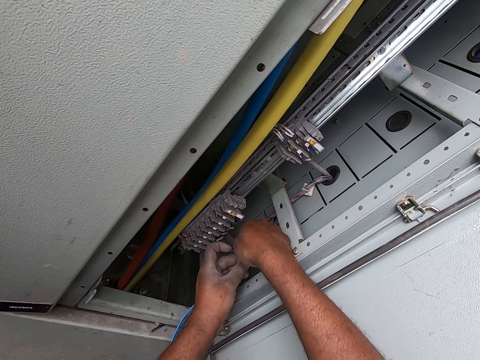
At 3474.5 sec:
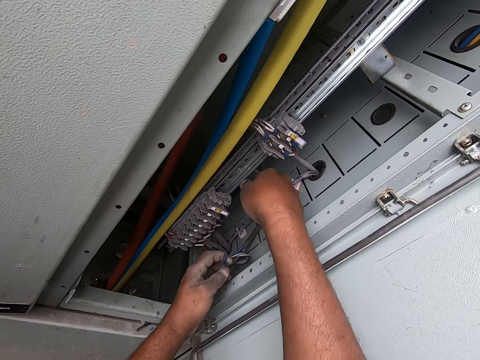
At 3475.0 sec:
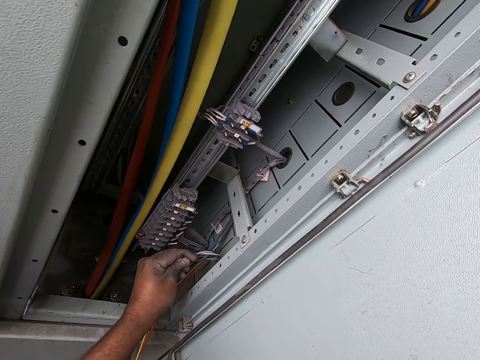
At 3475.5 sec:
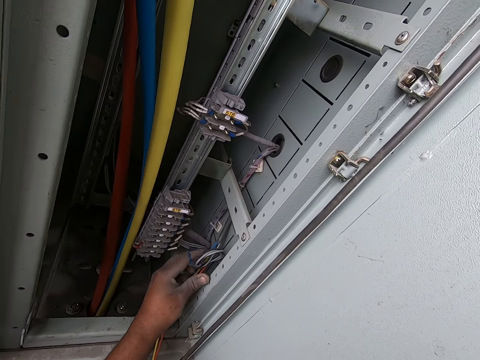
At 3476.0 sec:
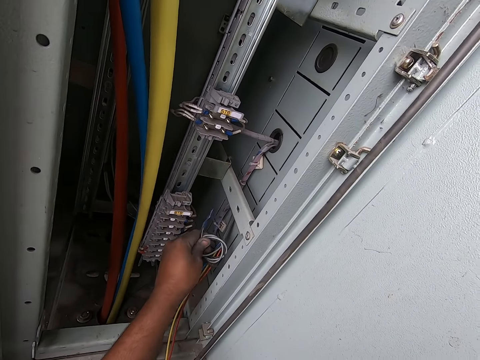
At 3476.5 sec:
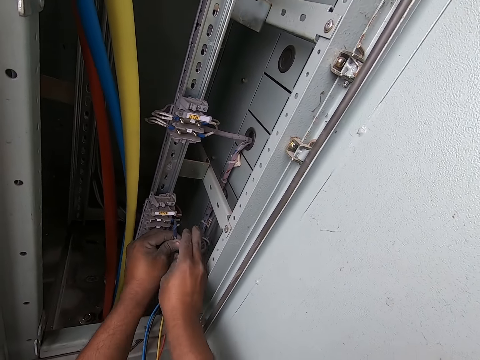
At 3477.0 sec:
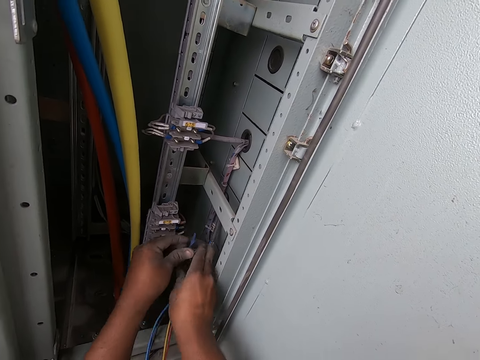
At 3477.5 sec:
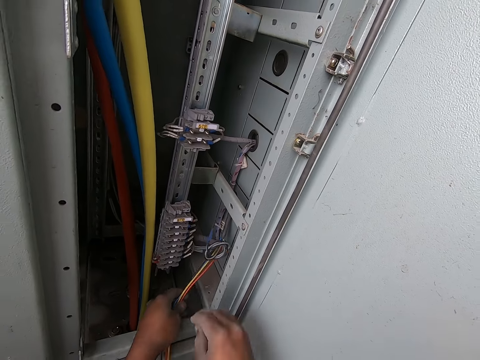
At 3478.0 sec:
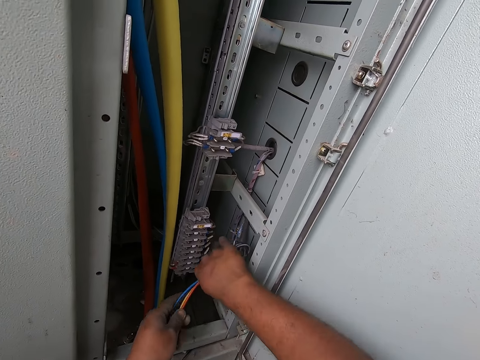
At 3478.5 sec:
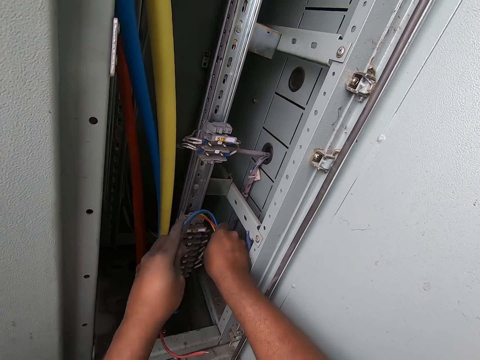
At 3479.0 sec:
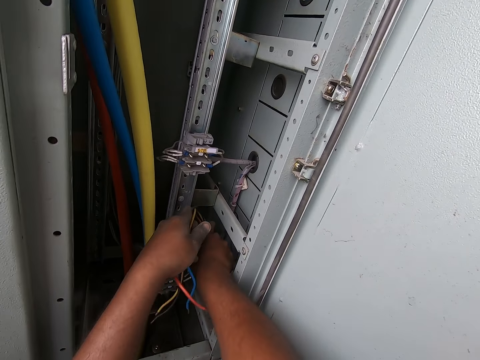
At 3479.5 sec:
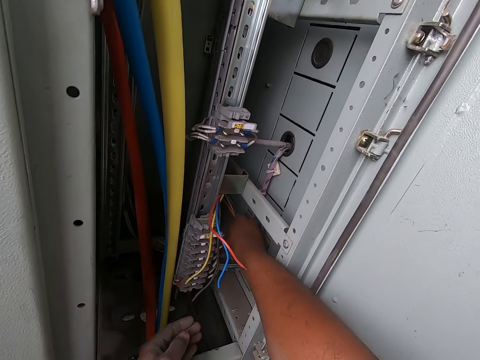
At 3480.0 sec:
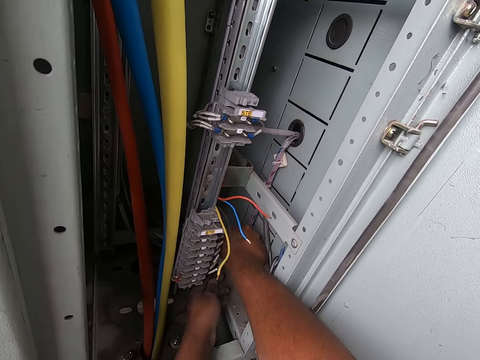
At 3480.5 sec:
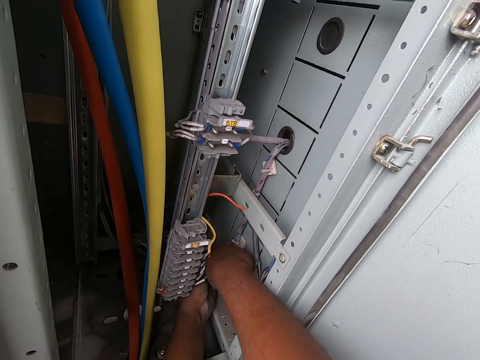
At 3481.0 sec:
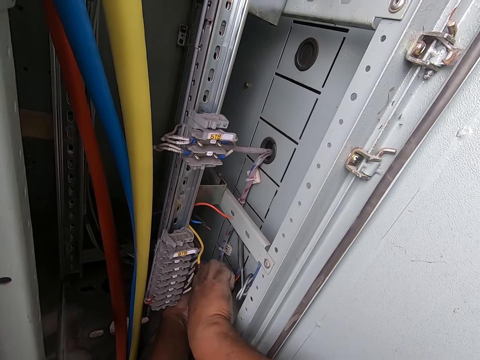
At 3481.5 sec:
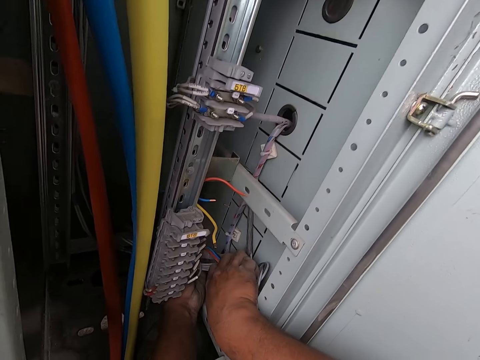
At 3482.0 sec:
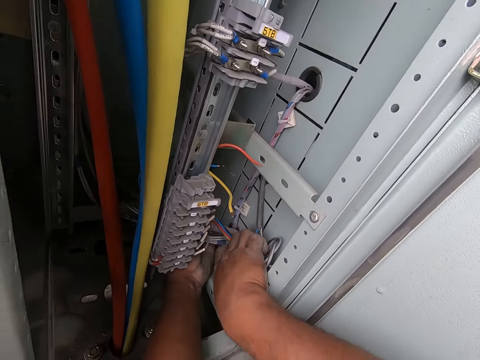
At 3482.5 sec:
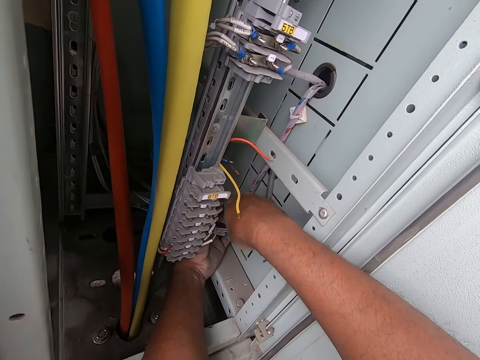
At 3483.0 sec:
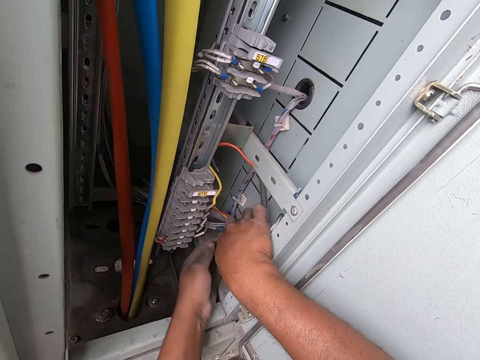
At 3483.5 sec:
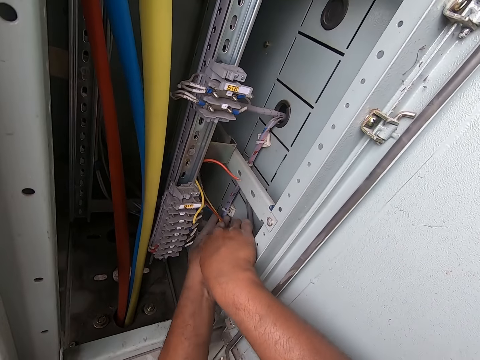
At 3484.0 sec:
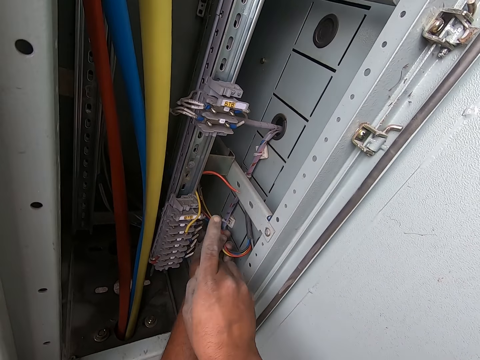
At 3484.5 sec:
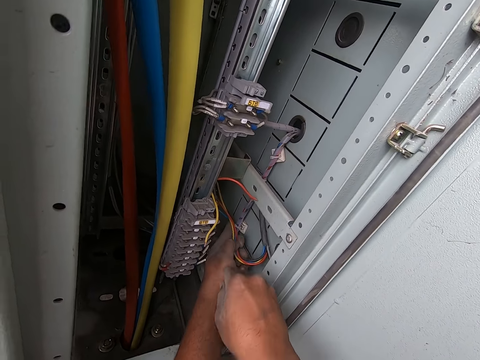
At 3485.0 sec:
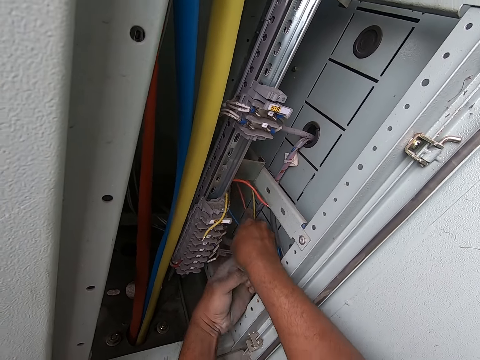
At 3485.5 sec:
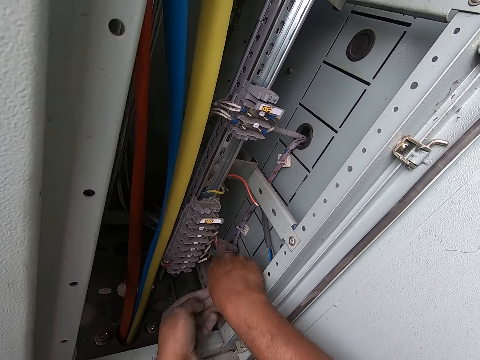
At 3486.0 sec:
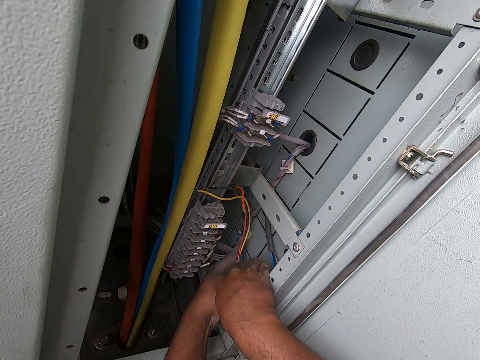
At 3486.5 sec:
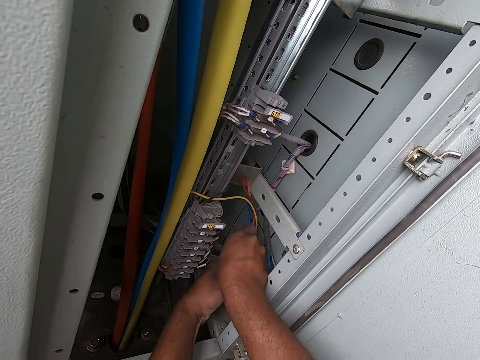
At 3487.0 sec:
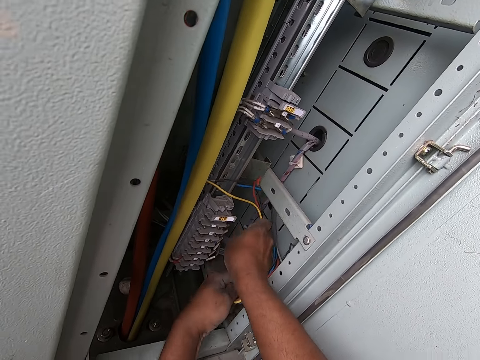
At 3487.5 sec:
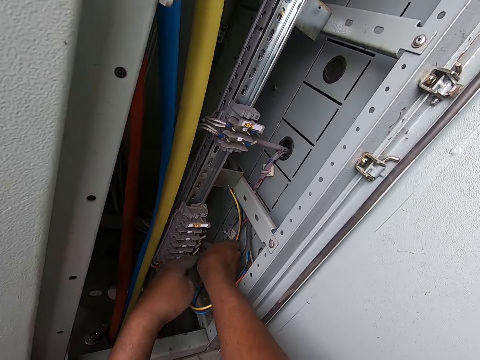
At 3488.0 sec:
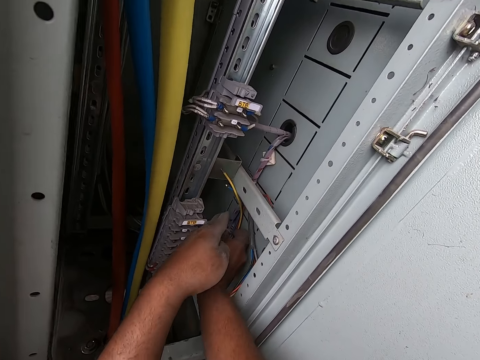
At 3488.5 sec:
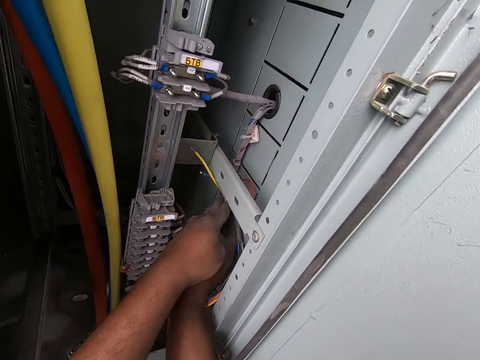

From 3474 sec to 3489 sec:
The camera wearer presses the black wire and the white wire with his left hand. He bends the black wire and the white wire with both hands. He holds the red wire, the blue wire, the black wire and the yellow wire with his left hand. He adjusts the wire. He pushes the red wire, the blue wire, the black wire and the yellow wire behind a cable with both hands. He pushes the red wire, the blue wire, the black wire and the yellow wire behind the cable with his right hand. He pushes the red wire, the blue wire, the black wire and the yellow wire behind the cable with both hands. He gestures with his right hand. He pushes the red wire, the blue wire, the black wire and the yellow wire behind the cable with both hands.

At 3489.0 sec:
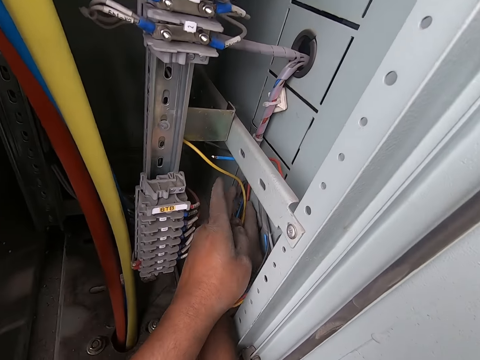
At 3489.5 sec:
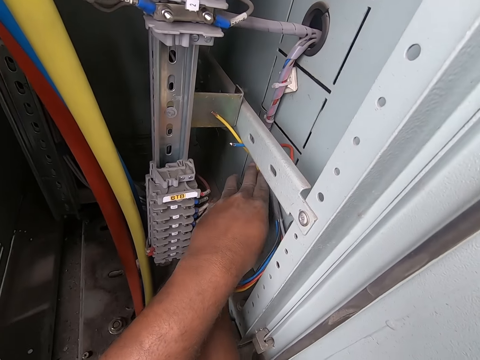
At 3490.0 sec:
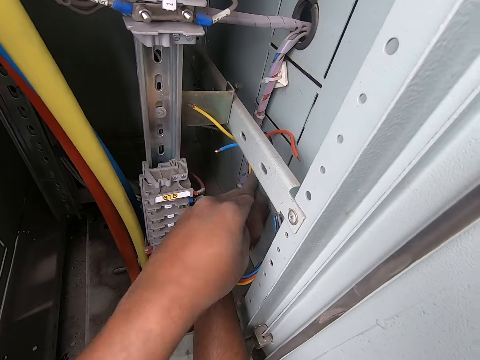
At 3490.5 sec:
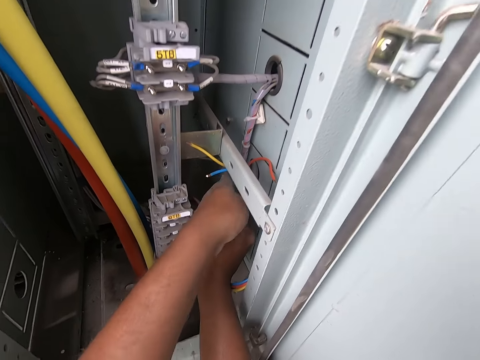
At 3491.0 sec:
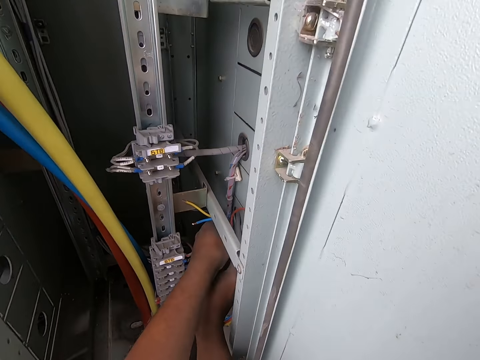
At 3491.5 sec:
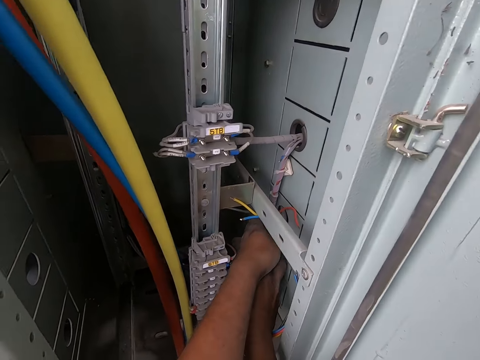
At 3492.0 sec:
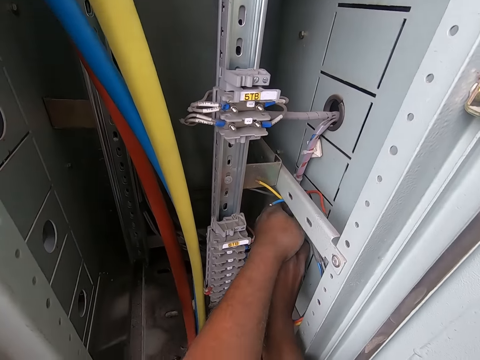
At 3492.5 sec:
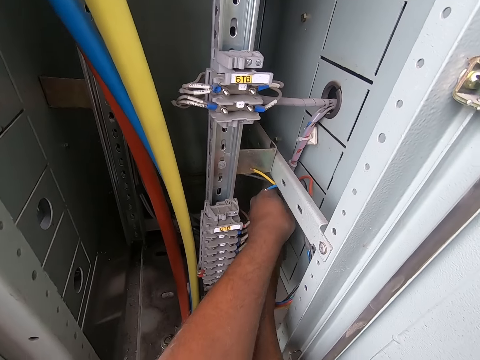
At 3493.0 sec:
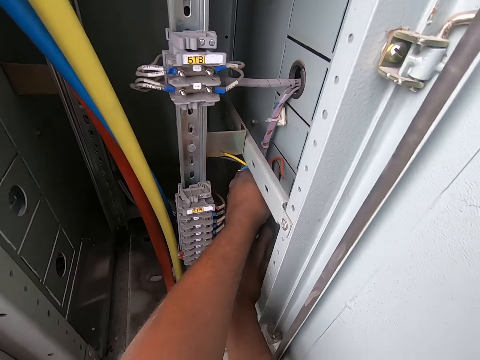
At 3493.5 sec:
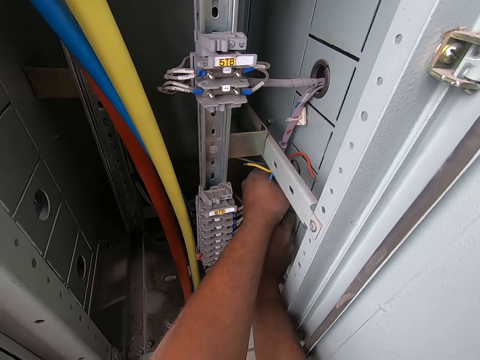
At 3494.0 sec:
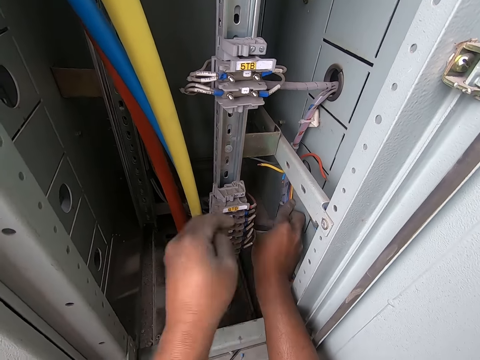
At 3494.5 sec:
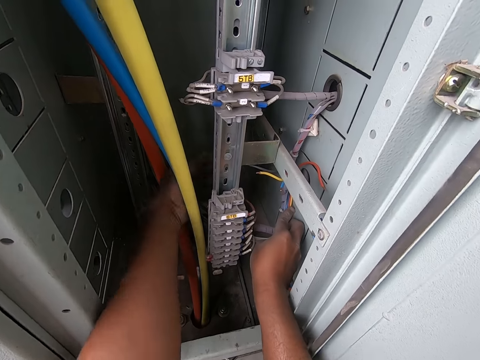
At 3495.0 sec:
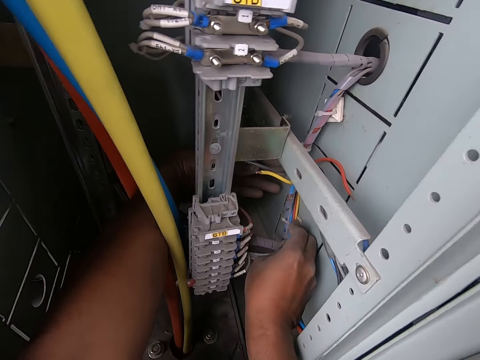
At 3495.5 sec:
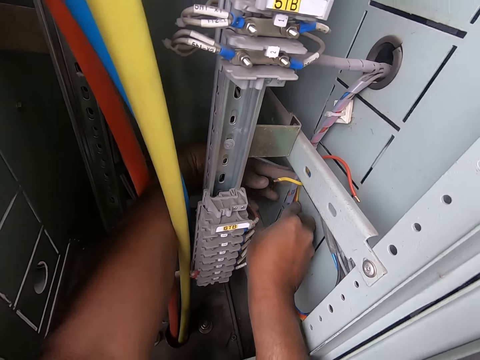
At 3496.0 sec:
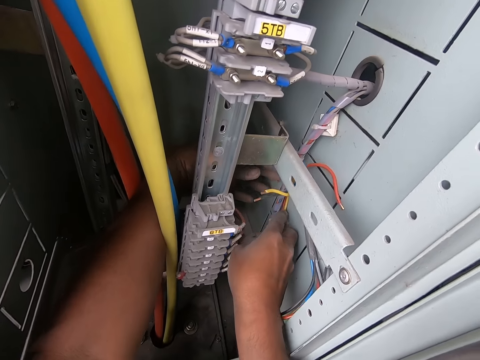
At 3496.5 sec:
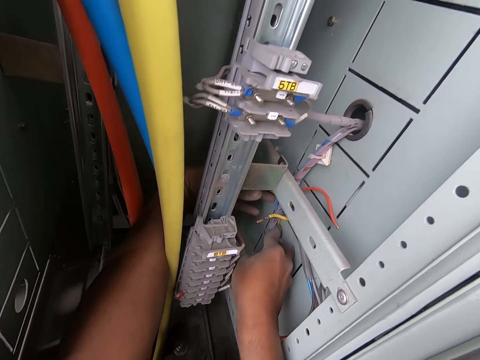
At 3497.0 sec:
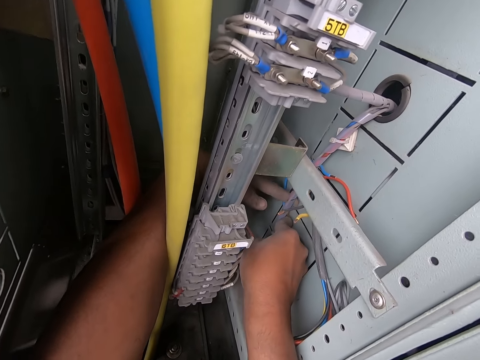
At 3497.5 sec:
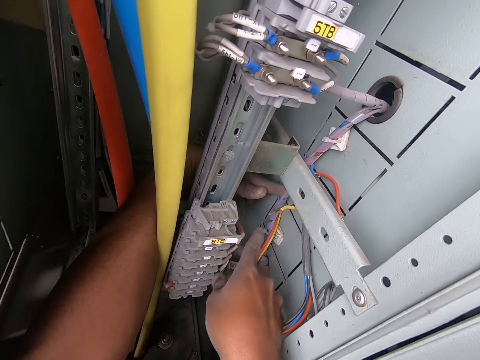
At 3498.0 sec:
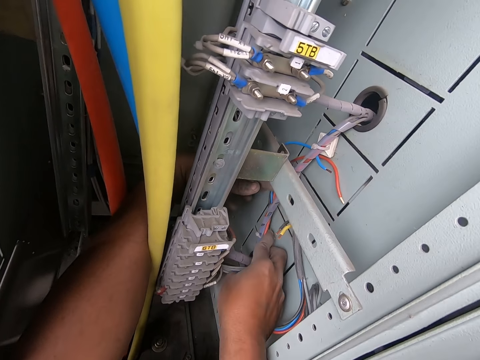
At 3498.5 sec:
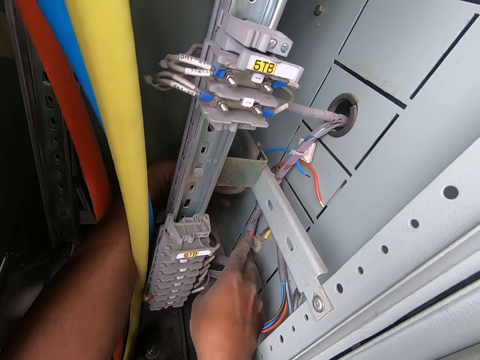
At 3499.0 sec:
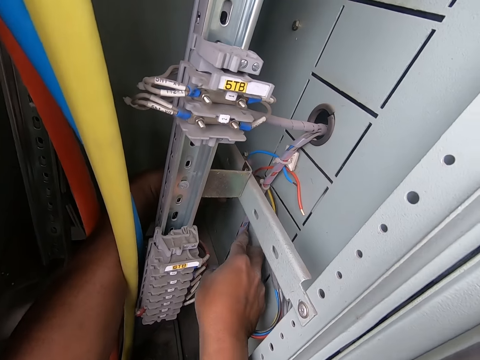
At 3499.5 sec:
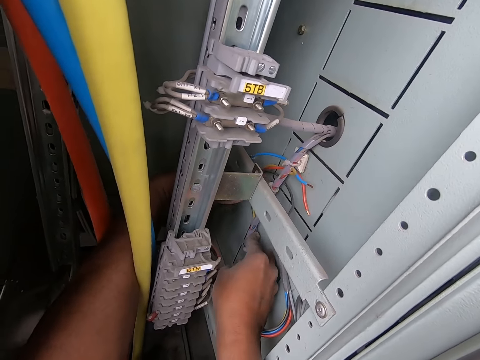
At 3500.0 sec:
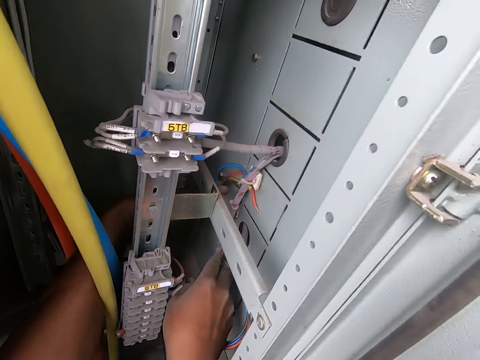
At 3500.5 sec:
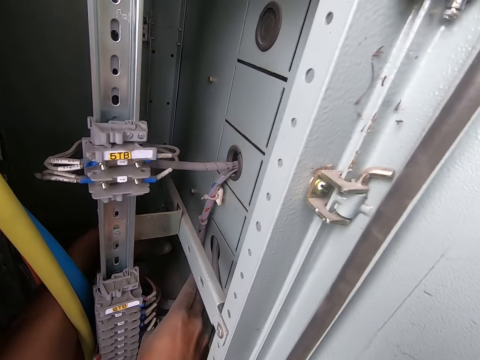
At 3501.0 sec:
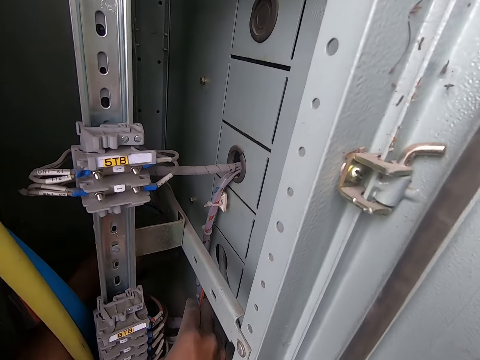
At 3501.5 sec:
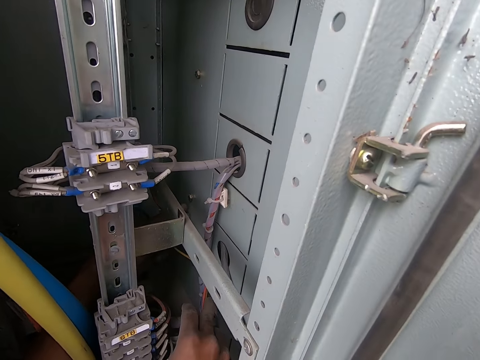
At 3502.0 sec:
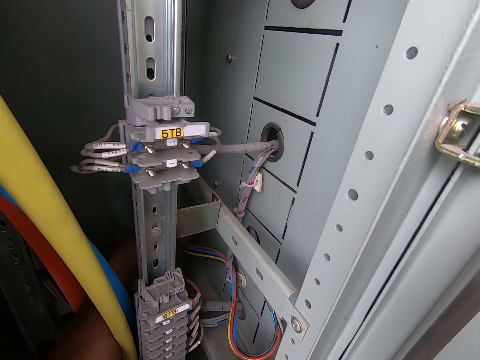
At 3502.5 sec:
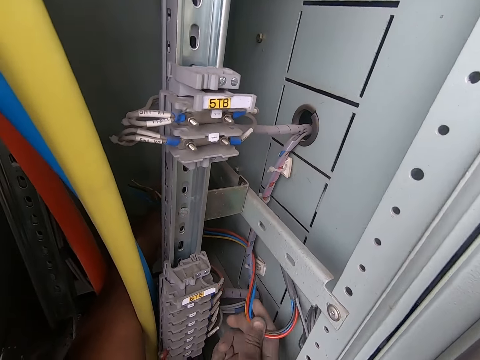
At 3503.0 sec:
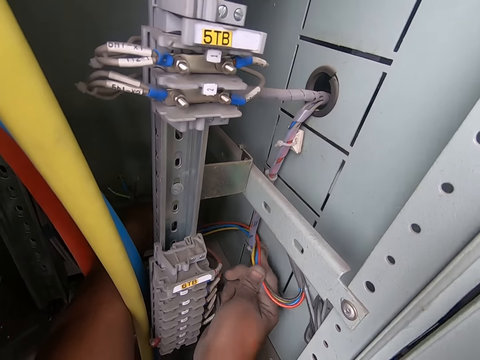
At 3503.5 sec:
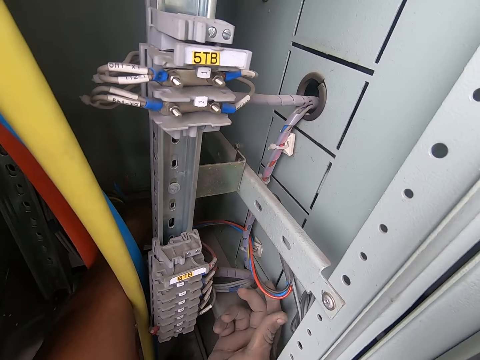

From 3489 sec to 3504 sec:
The camera wearer pushes the red wire, the blue wire, the black wire and the yellow wire behind the cable with his right hand. He pulls the red wire, the blue wire, the black wire and the yellow wire behind the cable with his left hand.
